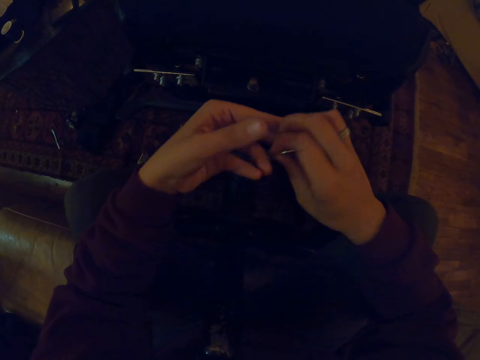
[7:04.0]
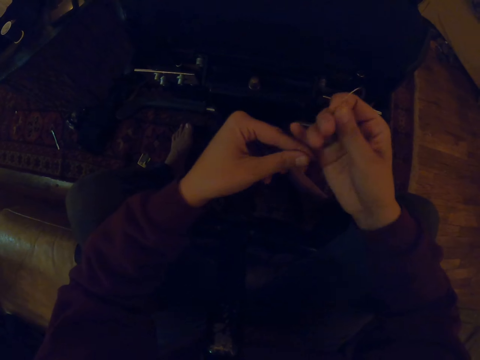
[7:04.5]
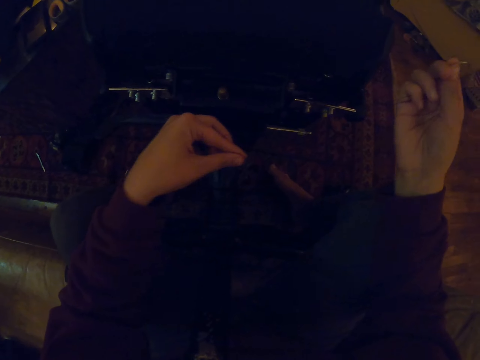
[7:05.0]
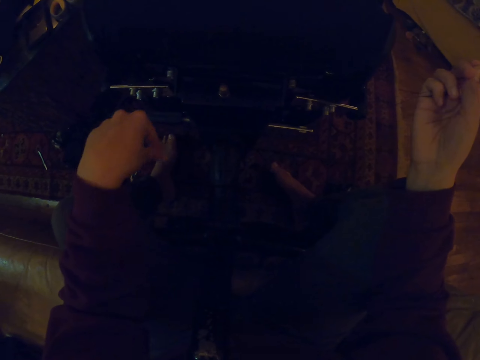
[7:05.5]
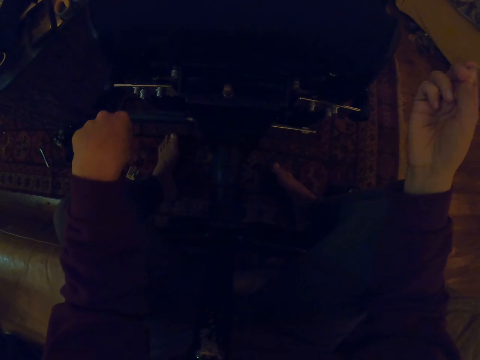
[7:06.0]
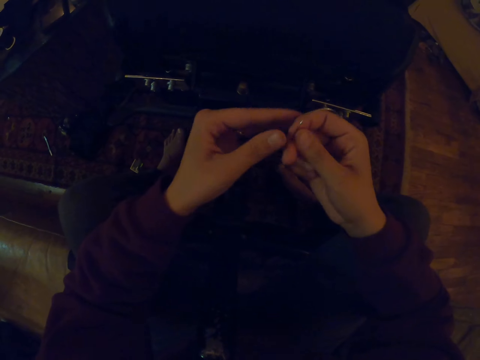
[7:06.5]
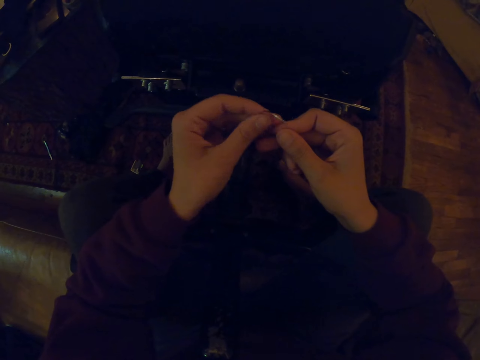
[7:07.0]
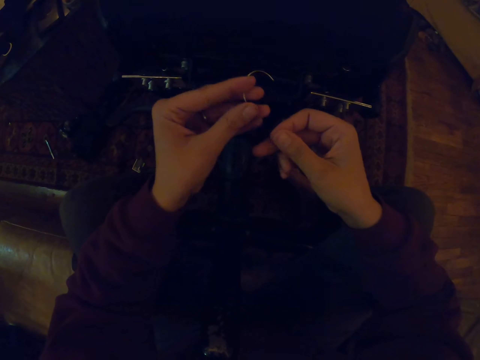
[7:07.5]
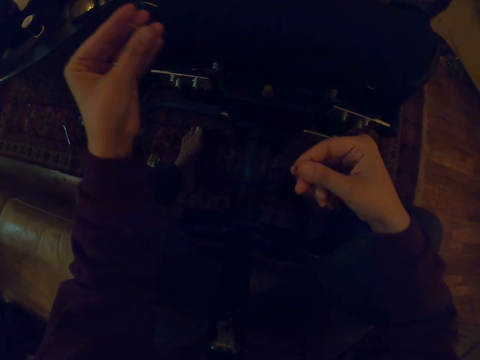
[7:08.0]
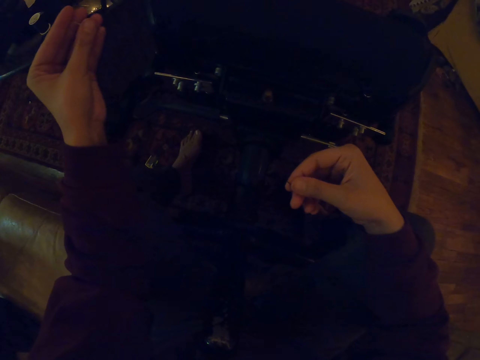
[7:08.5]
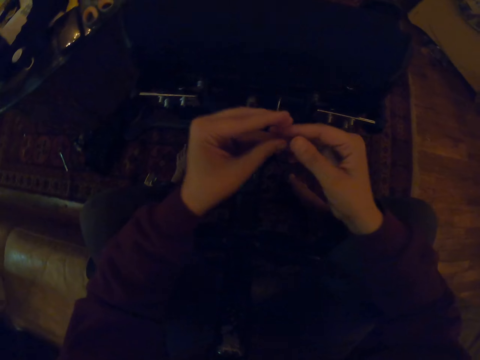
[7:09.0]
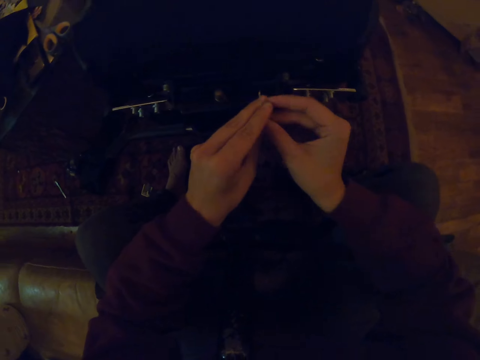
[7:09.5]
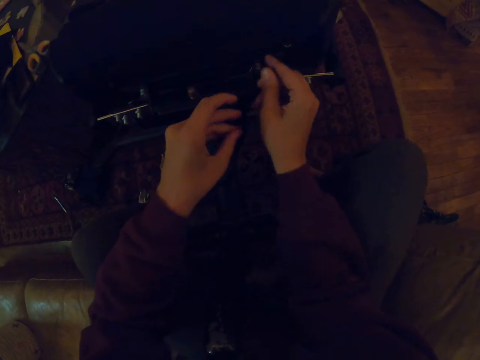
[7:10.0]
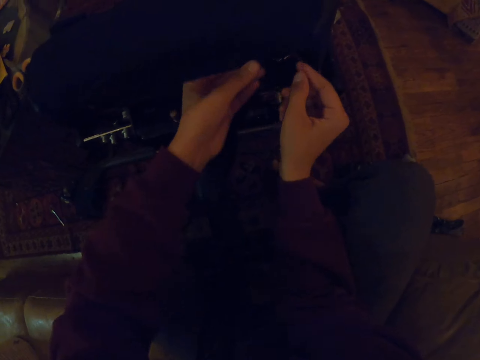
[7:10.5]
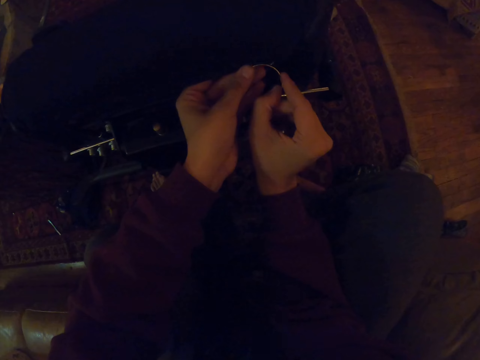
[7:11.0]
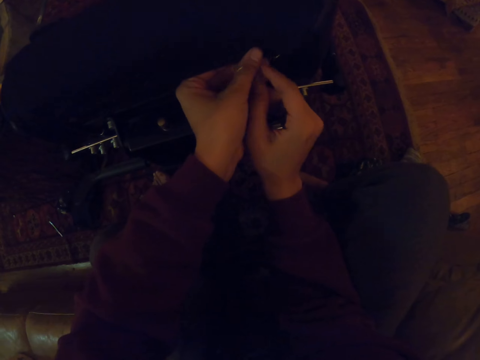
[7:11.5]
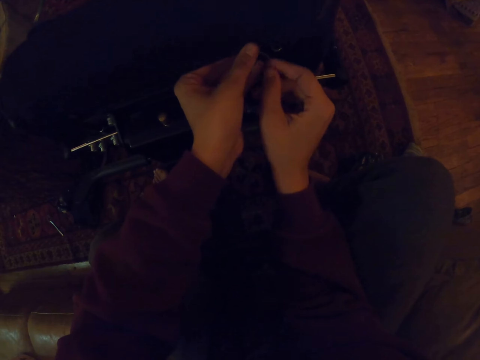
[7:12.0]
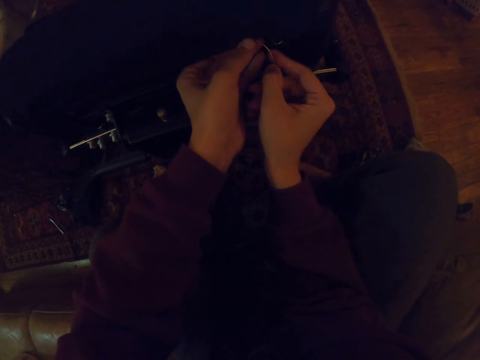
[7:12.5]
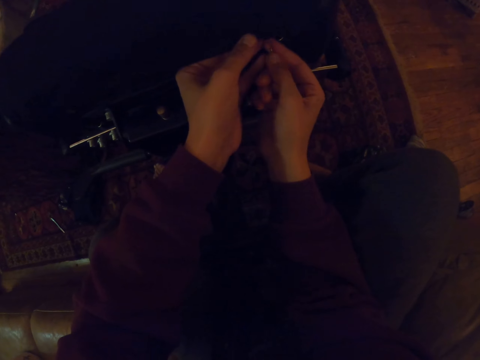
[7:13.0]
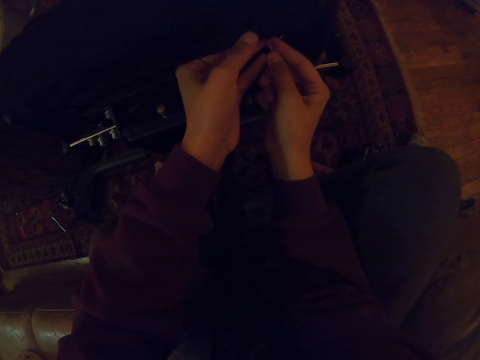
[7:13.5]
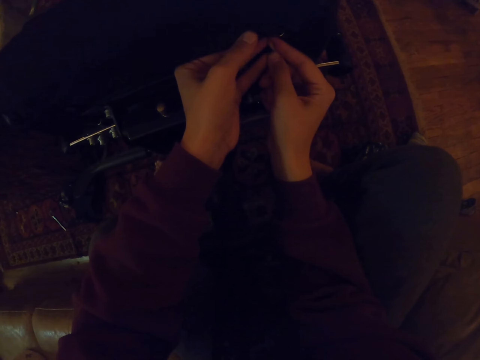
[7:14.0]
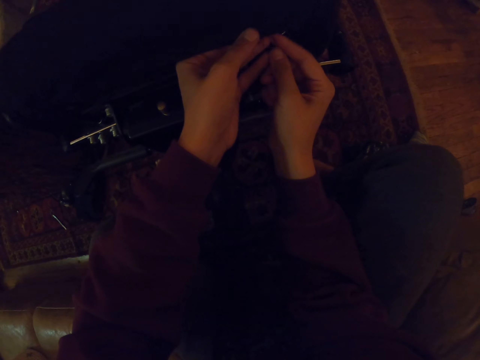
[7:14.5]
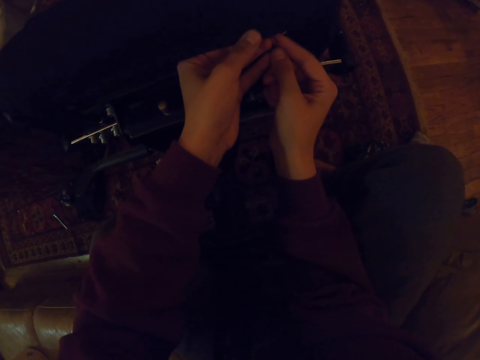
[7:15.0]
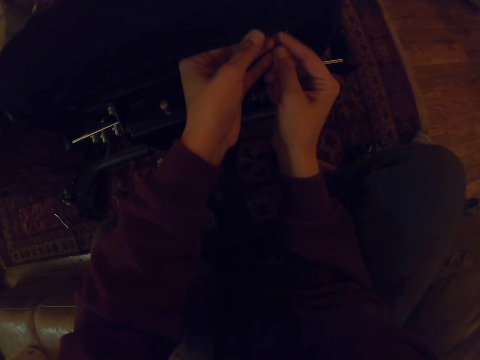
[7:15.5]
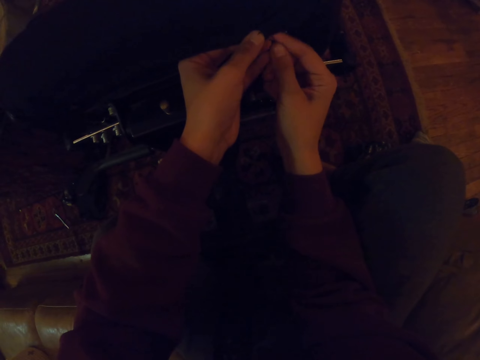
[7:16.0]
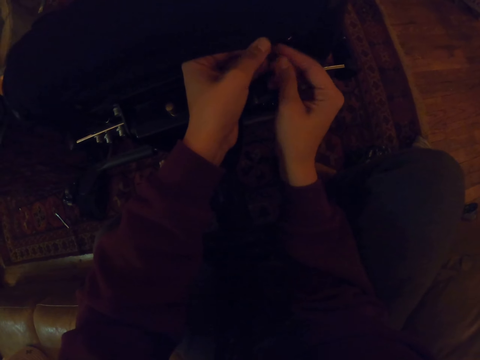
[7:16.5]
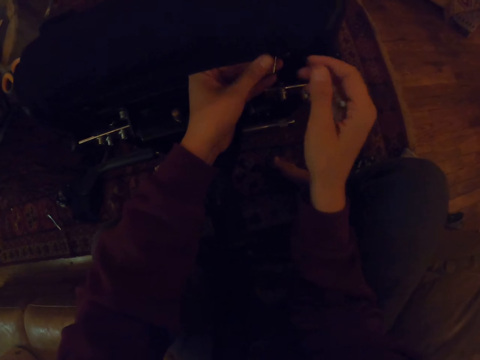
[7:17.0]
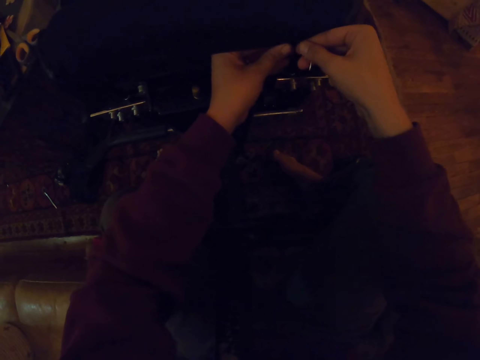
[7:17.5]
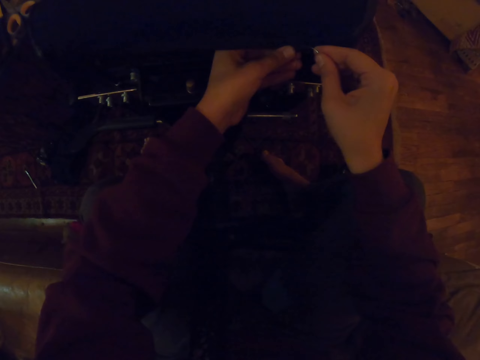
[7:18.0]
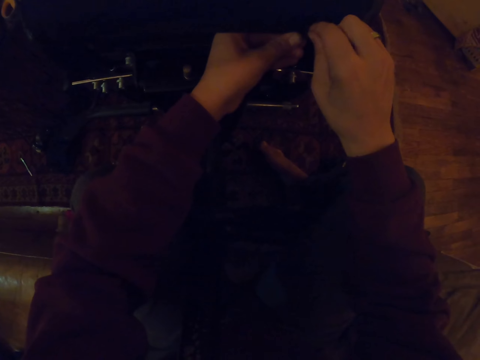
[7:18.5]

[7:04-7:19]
The camera wearer holds the curved needle with the right hand. They pull the sewing thread. They pass the curved needle to the left hand. They pull the sewing thread. They sew.

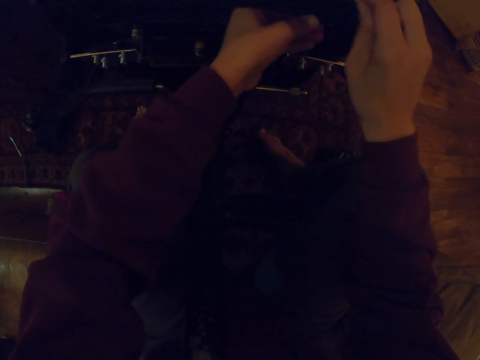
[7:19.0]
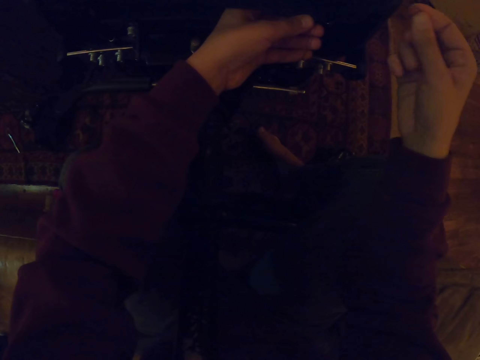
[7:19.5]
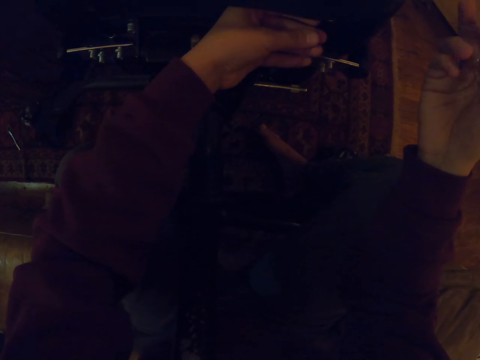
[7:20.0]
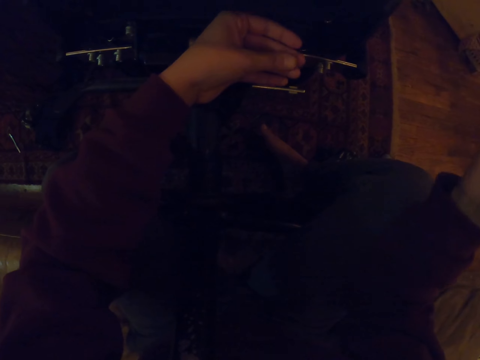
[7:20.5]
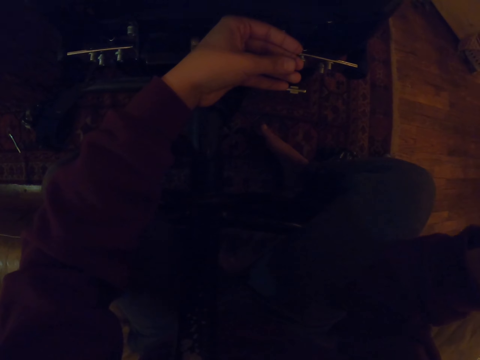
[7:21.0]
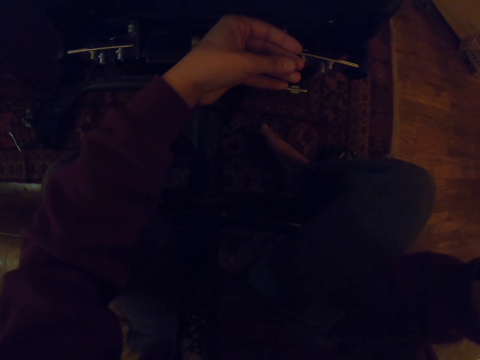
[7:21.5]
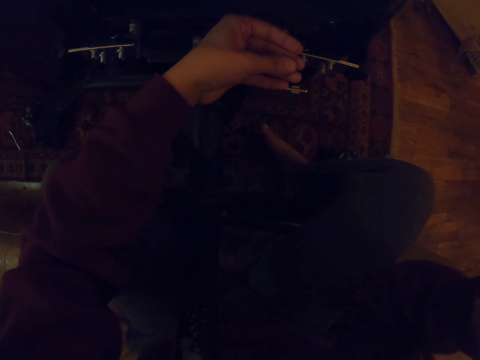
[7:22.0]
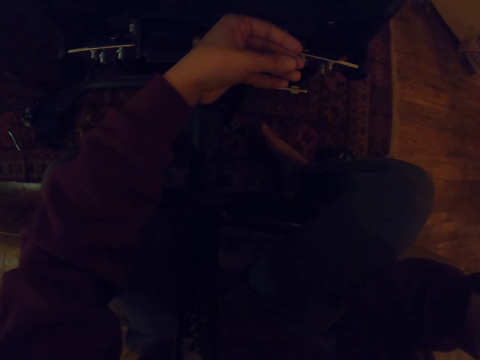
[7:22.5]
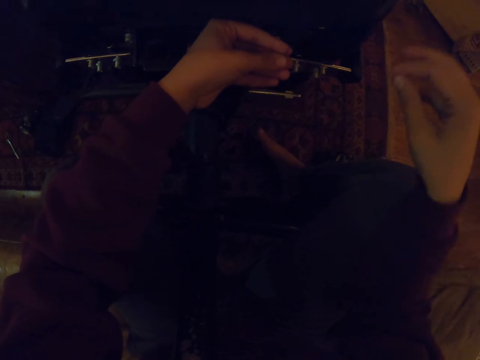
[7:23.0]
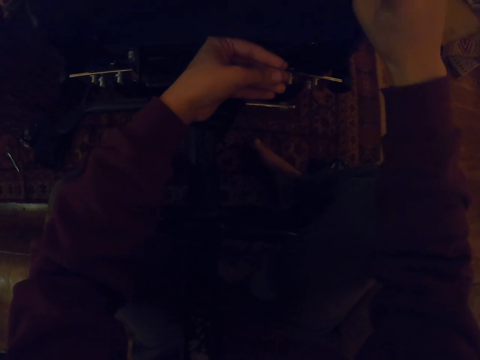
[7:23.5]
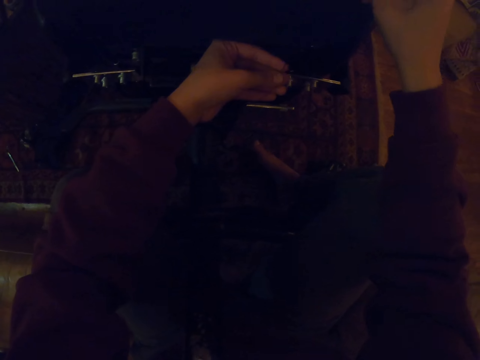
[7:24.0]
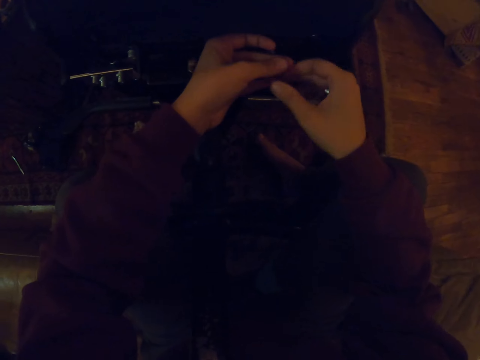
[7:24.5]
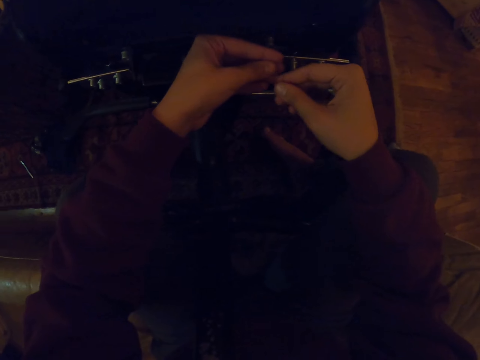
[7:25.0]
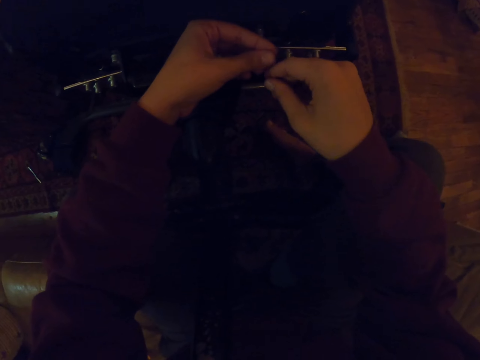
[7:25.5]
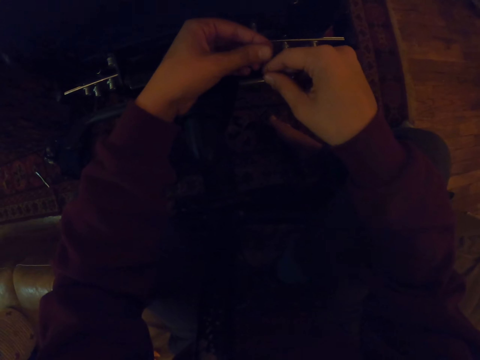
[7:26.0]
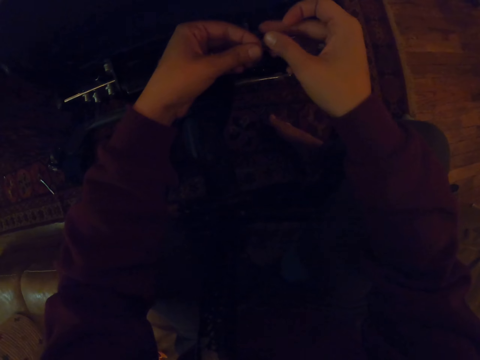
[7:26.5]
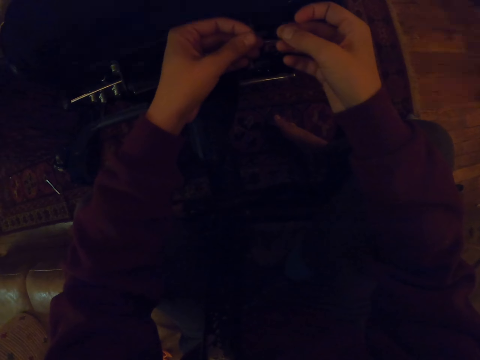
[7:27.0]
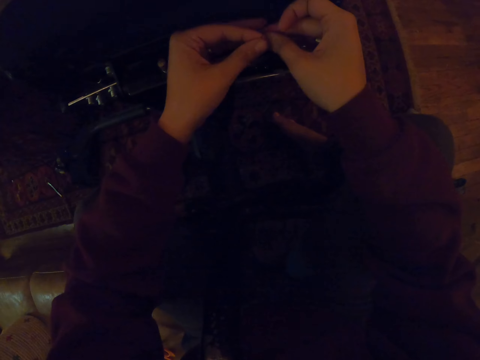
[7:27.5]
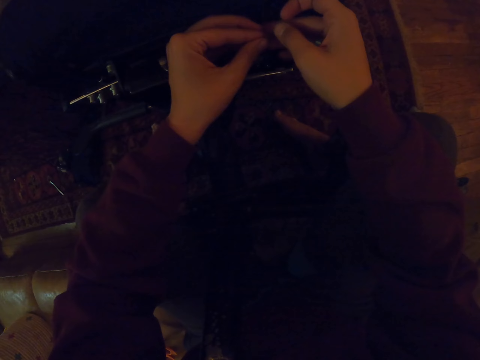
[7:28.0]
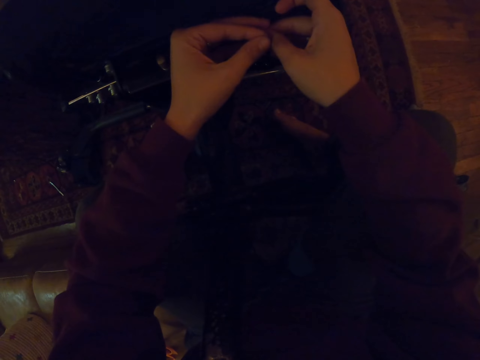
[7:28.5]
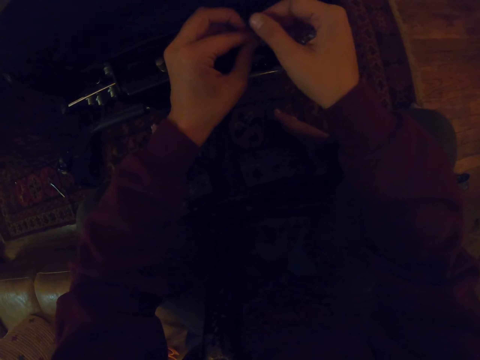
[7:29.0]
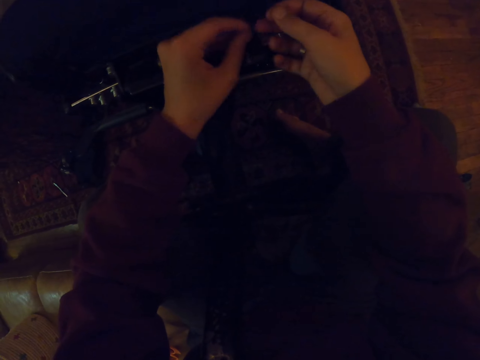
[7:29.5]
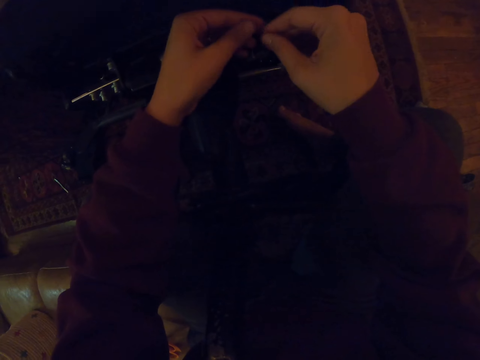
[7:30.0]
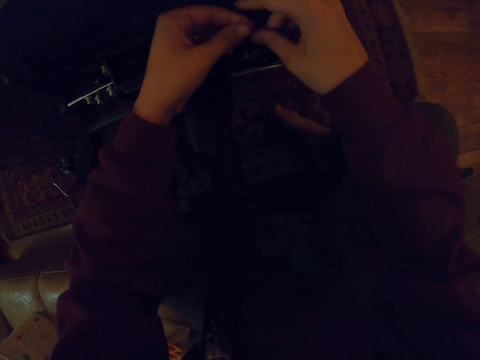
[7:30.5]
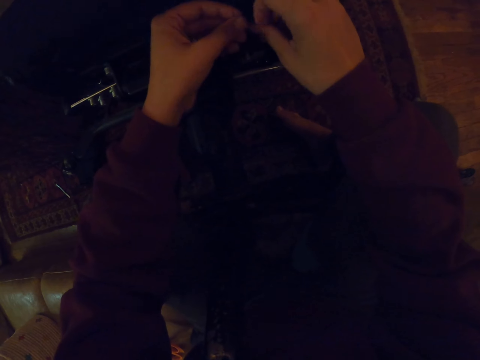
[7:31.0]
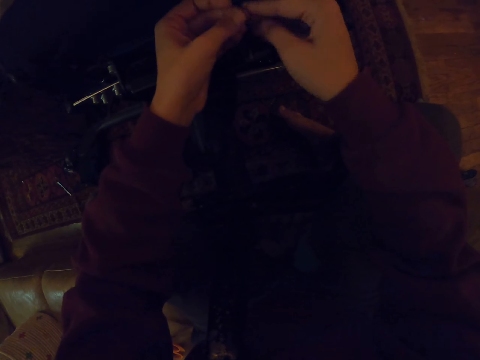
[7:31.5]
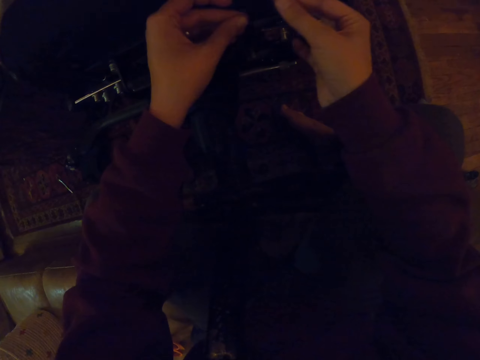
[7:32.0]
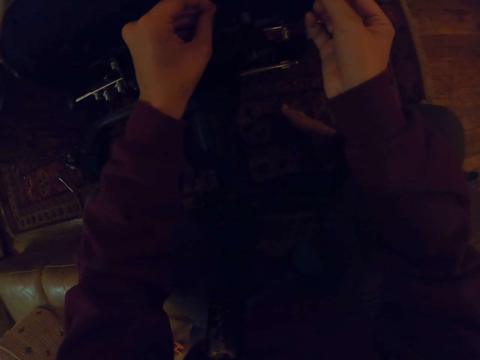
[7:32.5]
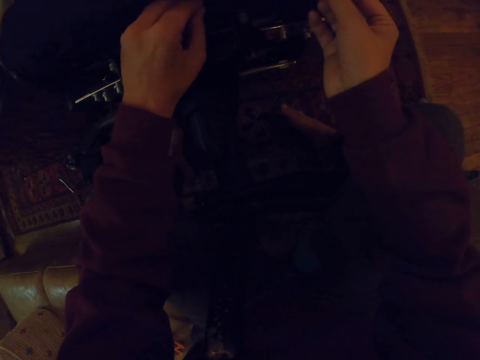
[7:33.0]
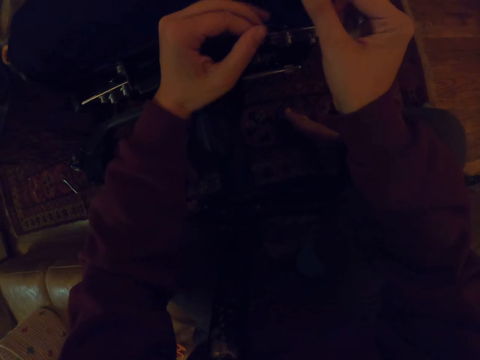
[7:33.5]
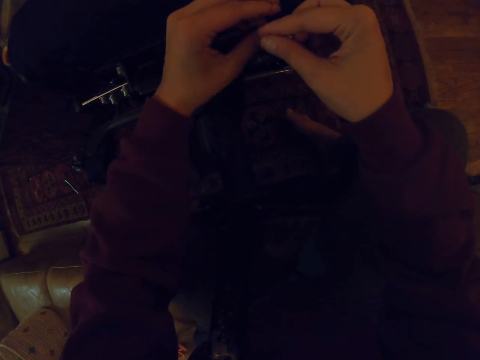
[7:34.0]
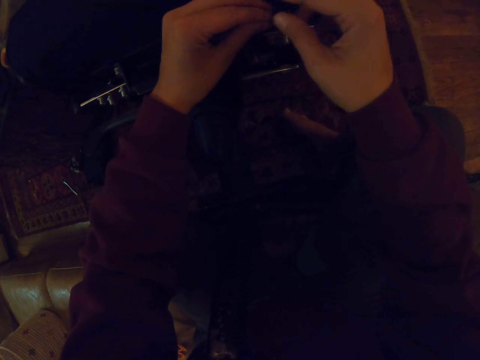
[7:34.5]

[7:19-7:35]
The camera wearer ties a knot on the sewing thread.
